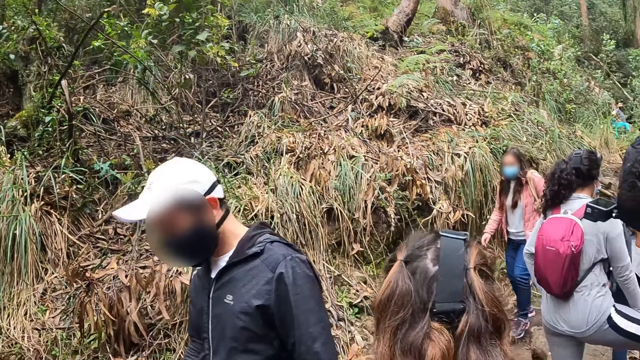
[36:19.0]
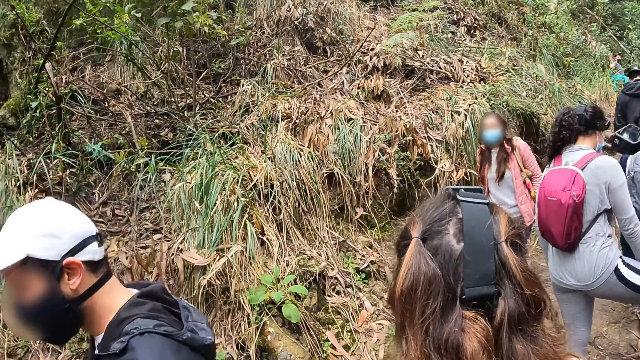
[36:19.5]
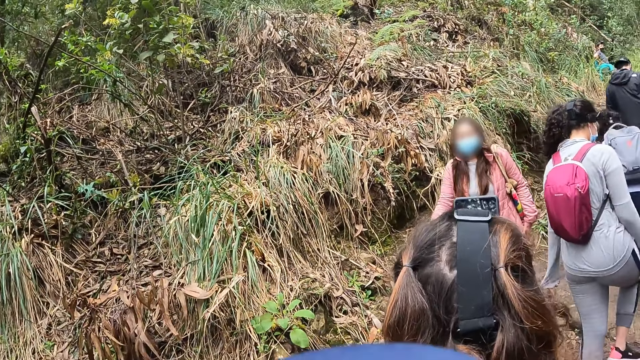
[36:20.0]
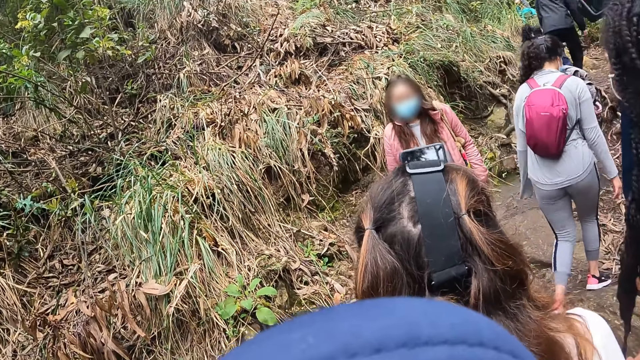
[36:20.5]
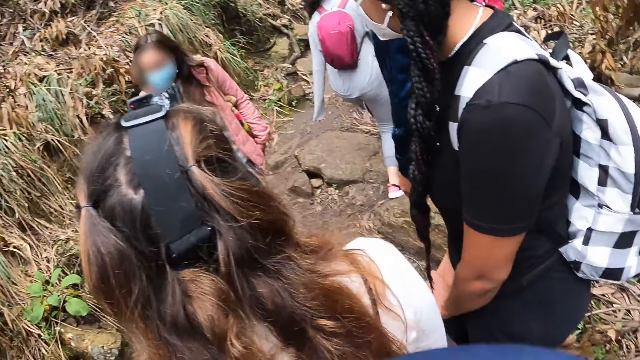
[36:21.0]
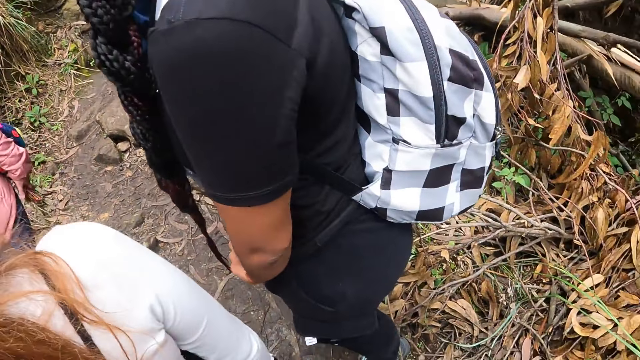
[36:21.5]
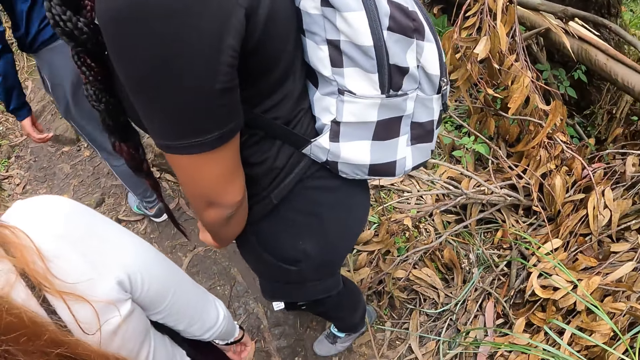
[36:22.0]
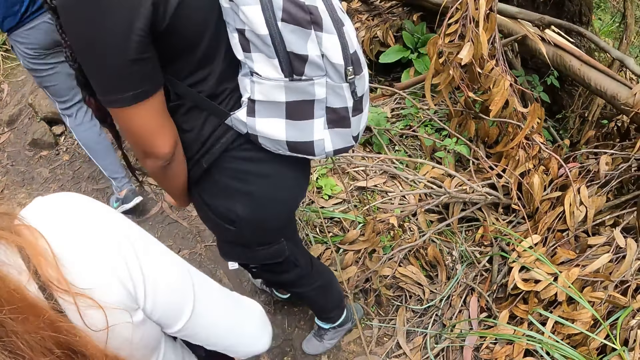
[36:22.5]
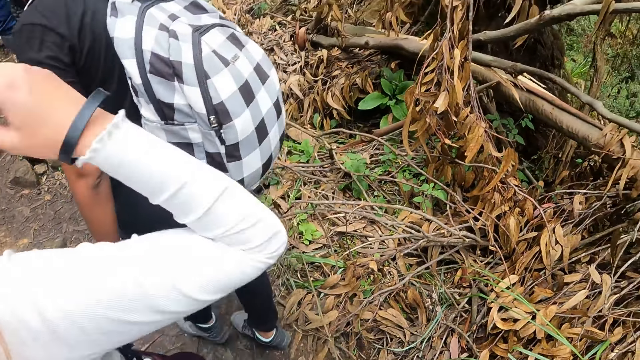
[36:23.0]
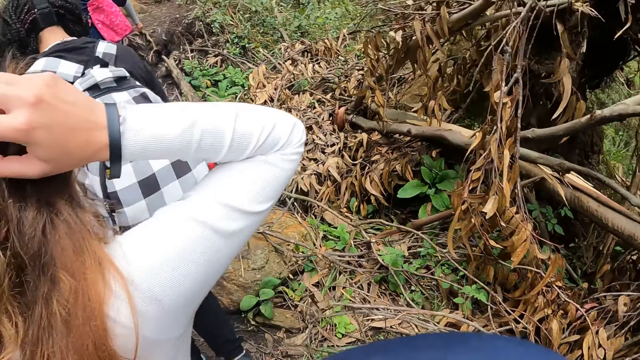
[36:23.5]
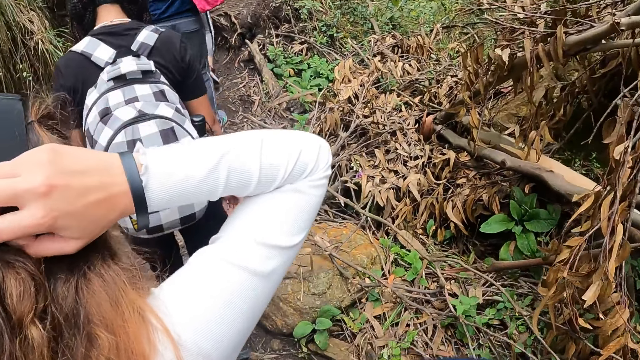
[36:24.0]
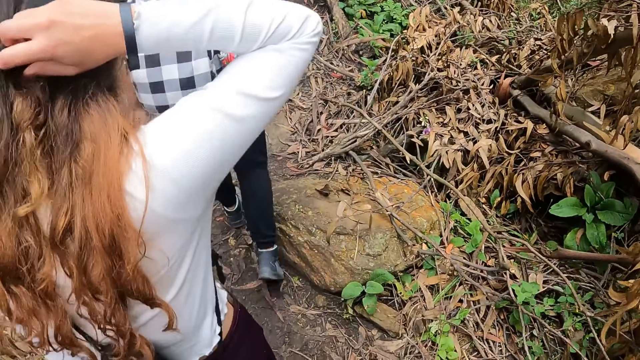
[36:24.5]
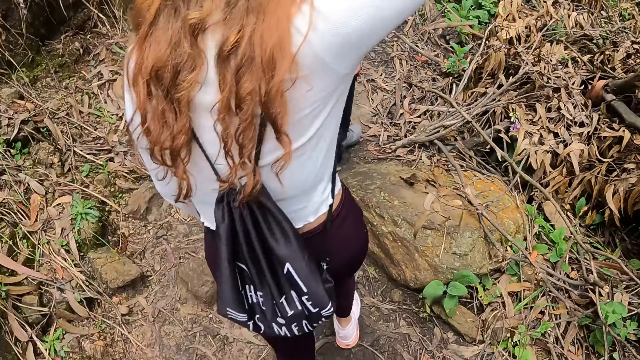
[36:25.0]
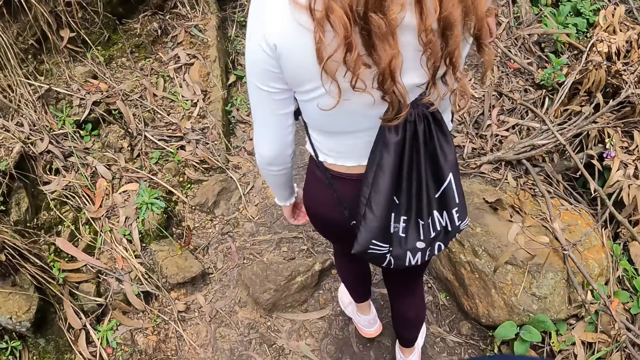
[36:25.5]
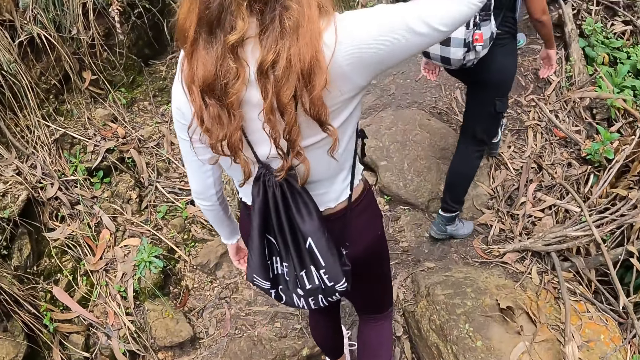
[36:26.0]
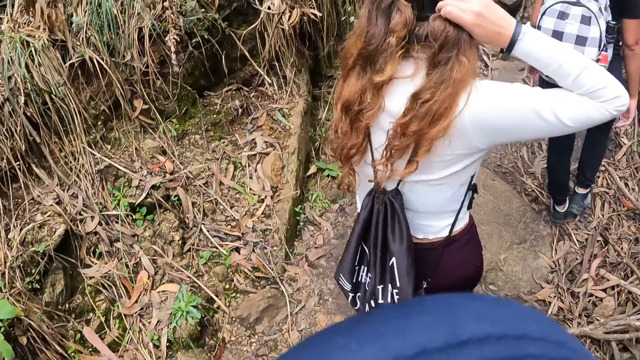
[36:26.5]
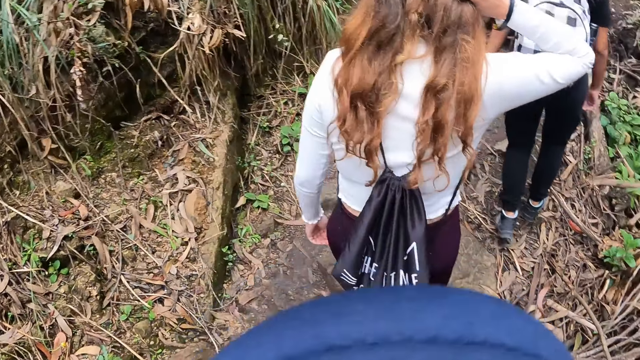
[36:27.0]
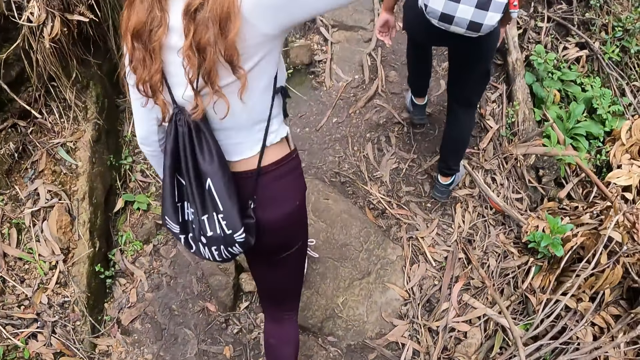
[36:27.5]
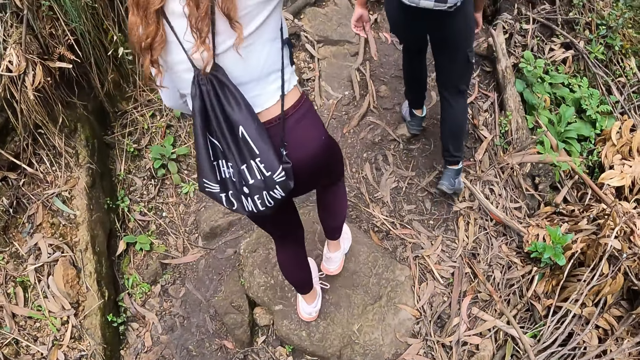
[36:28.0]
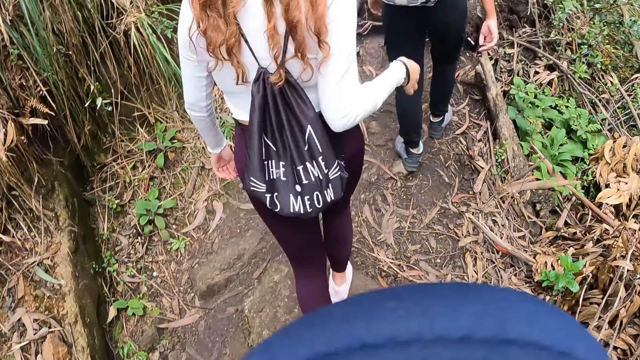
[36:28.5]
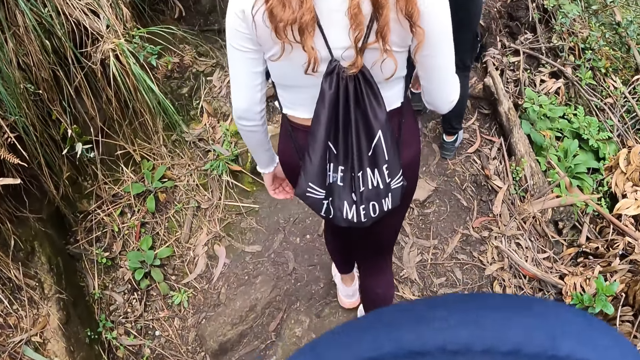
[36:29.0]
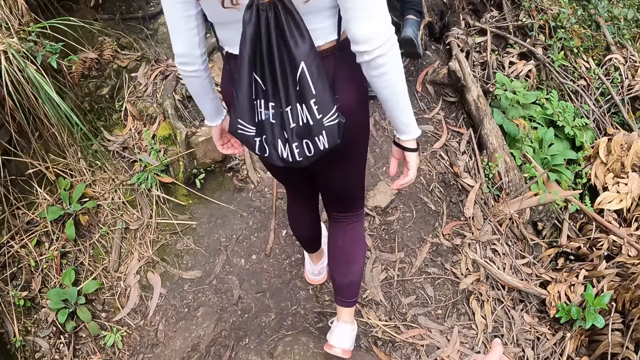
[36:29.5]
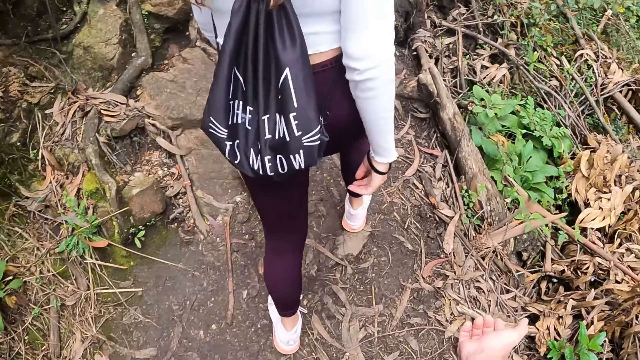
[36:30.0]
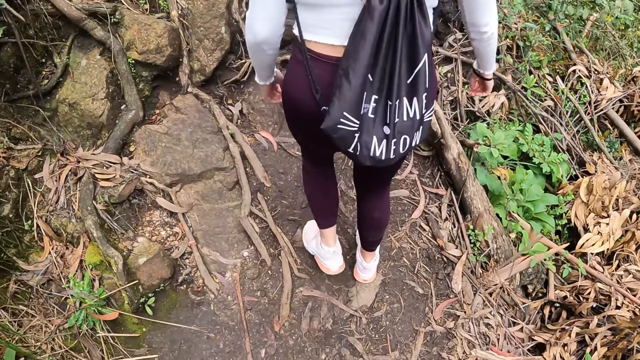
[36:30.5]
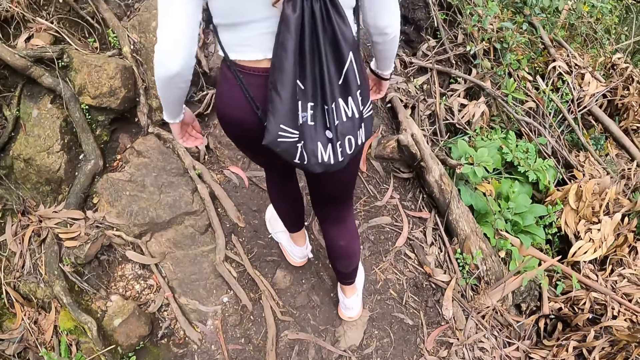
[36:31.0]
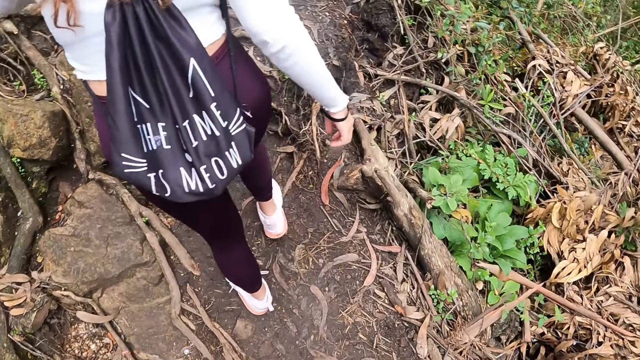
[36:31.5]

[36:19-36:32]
A man walks past the camera wearer. A woman walks past the camera wearer. Another woman scratches her hair with her right hand. The camera wearer walks along a path.

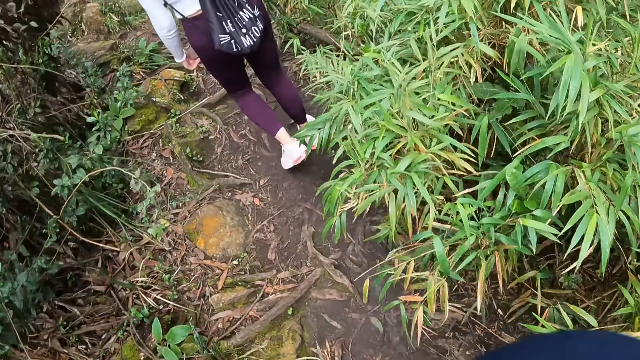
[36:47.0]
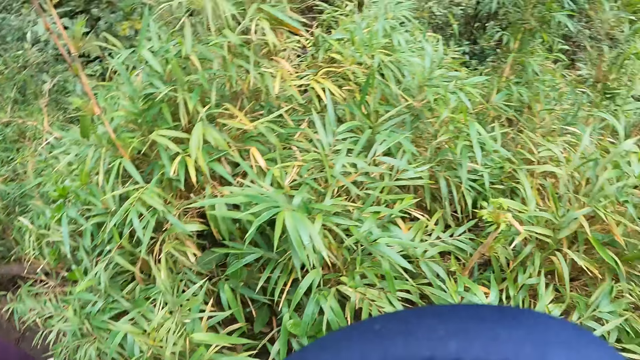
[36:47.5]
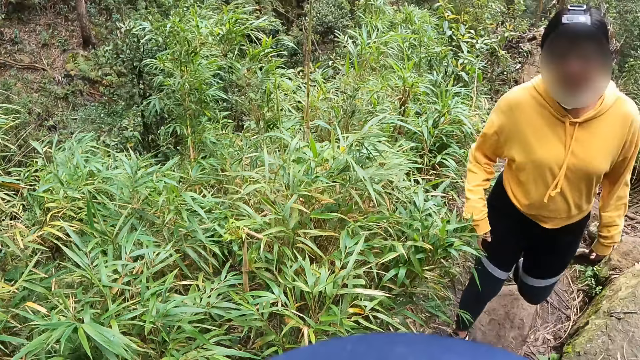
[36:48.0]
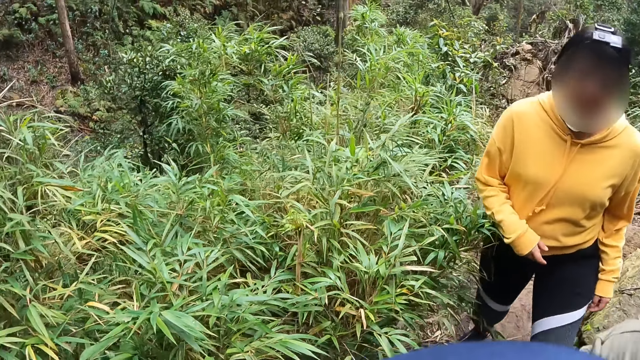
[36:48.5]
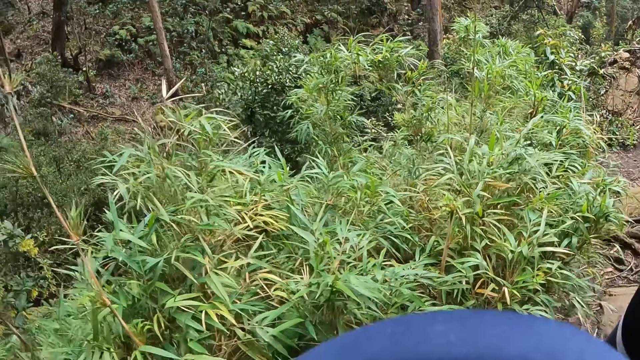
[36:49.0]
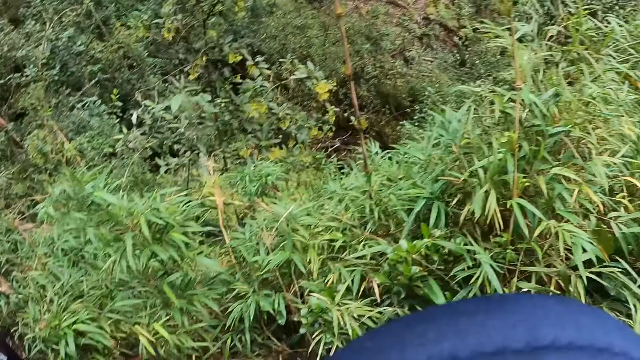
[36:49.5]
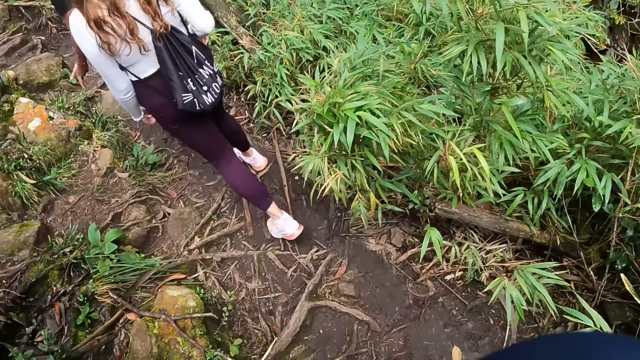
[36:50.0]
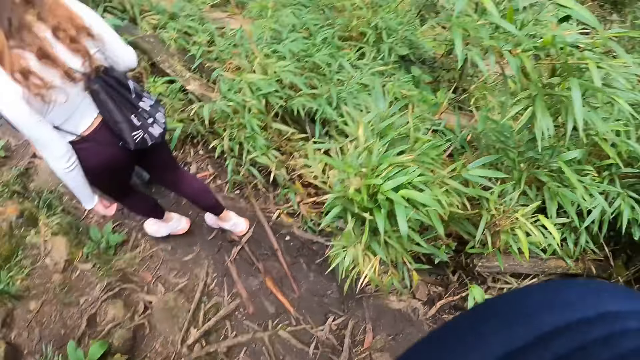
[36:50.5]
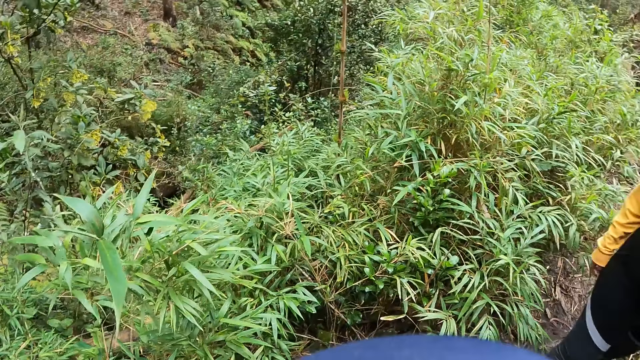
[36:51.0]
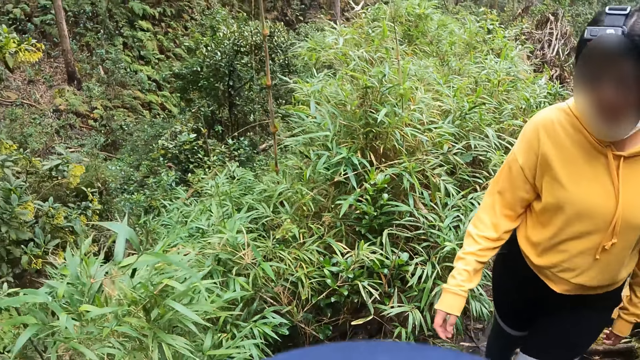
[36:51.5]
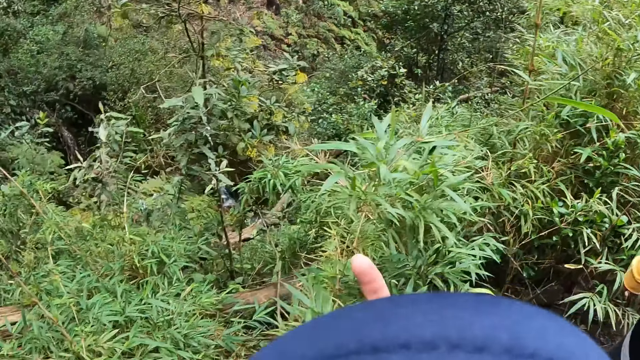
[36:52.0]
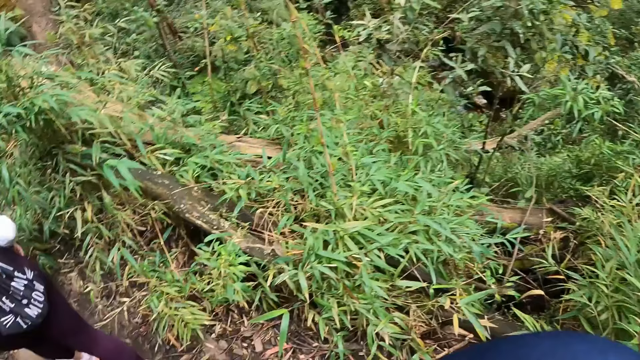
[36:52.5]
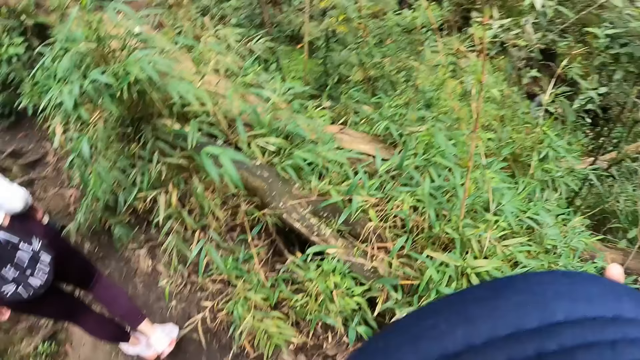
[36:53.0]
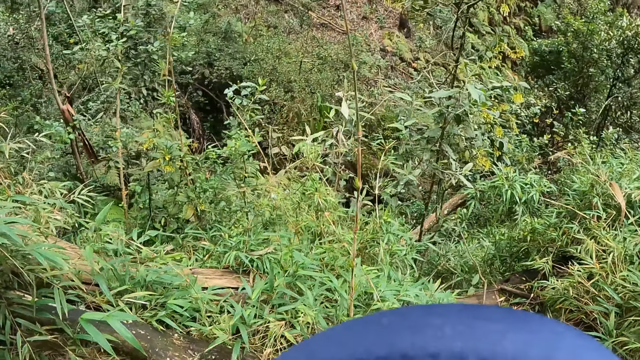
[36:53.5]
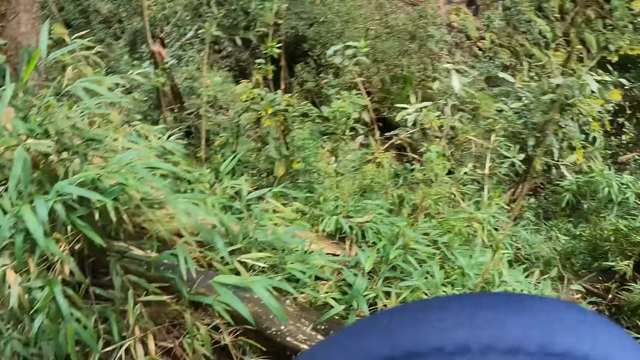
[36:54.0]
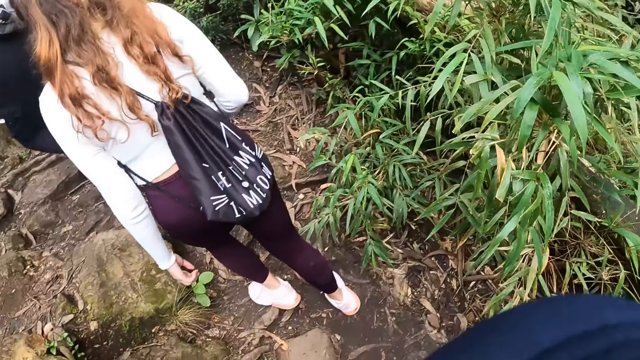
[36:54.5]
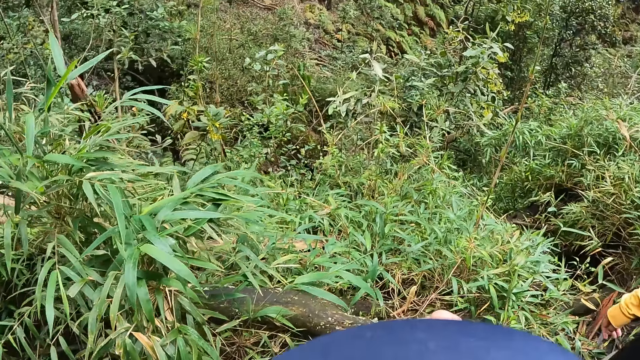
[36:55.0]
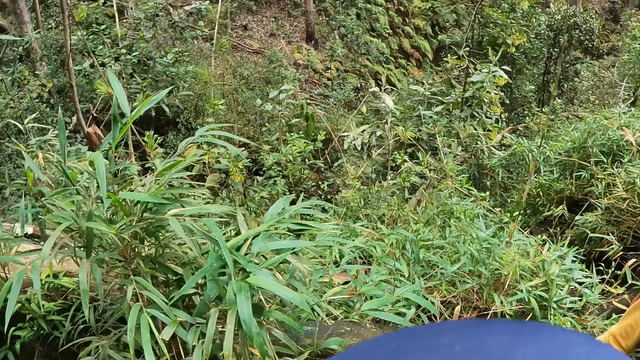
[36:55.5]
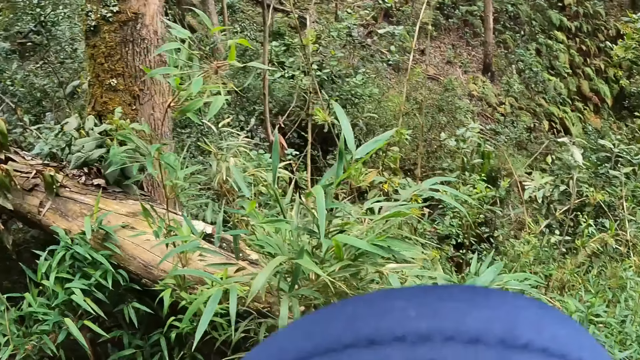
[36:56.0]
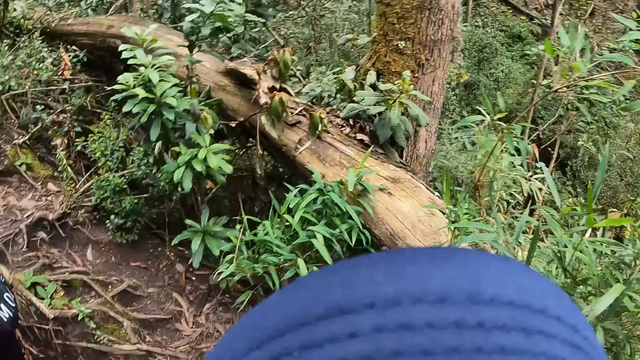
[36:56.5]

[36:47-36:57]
The camera wearer raises her right hand above her shoulder. She looks around. She gesticulates with her right hand.
